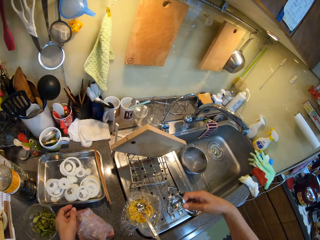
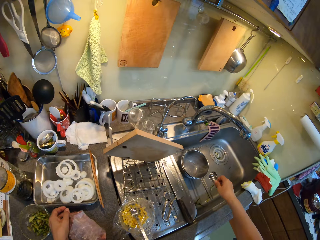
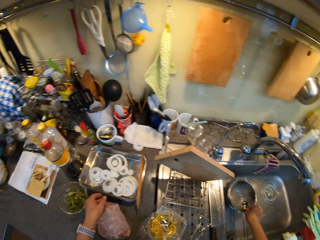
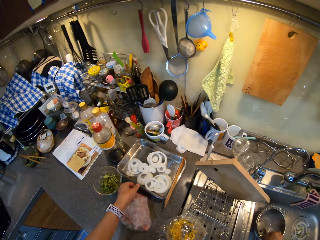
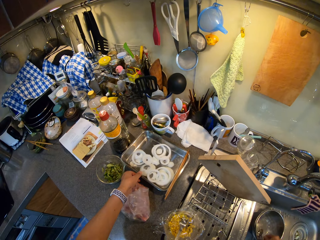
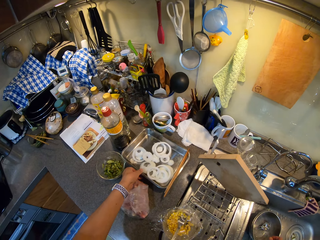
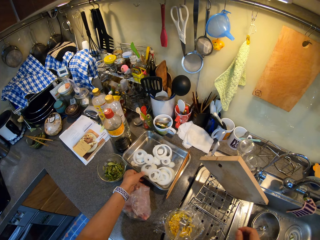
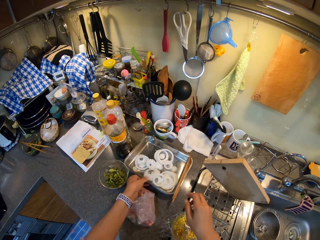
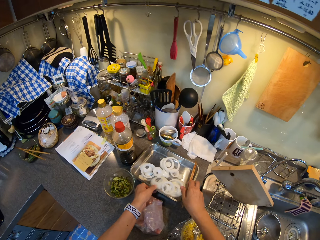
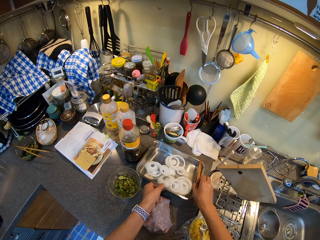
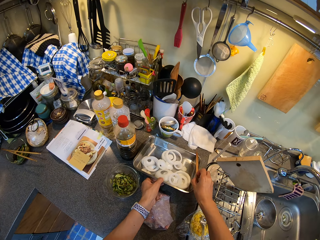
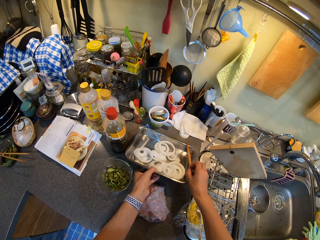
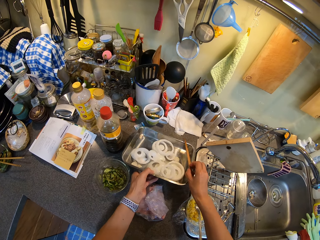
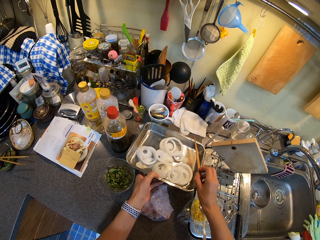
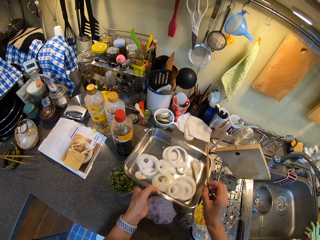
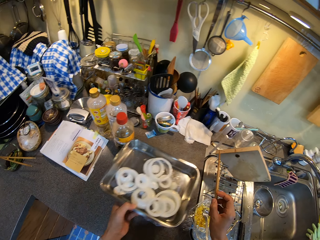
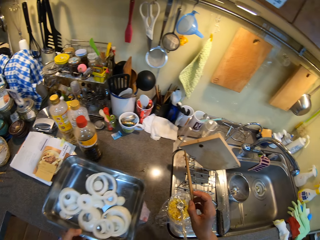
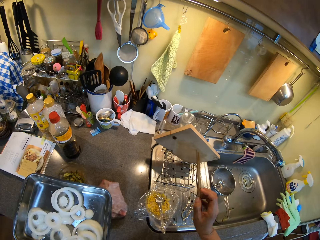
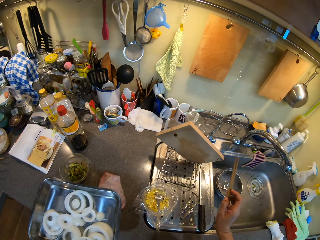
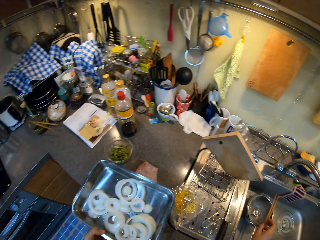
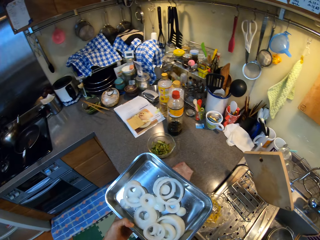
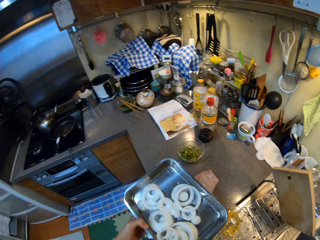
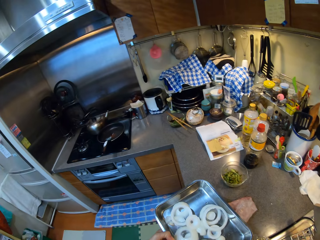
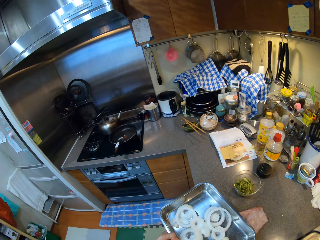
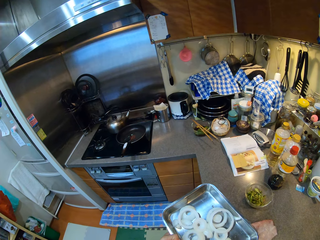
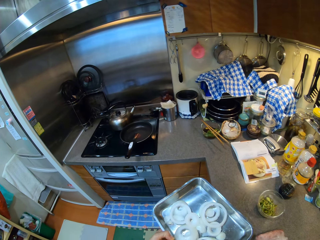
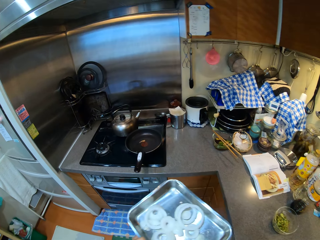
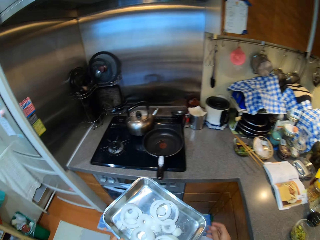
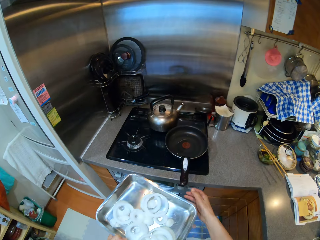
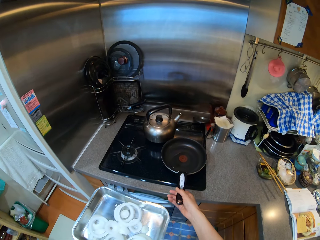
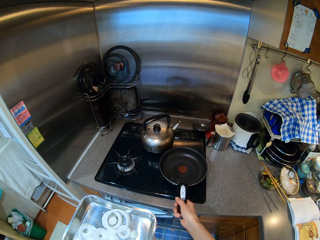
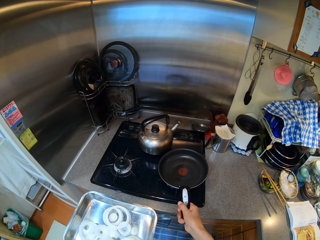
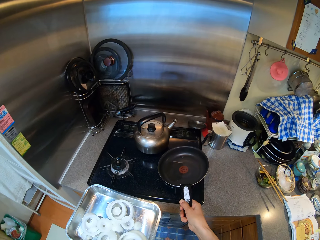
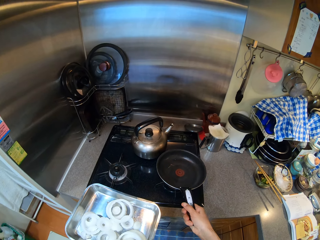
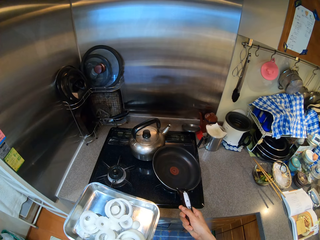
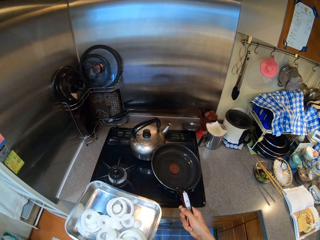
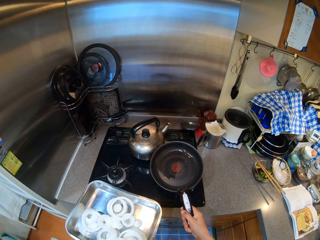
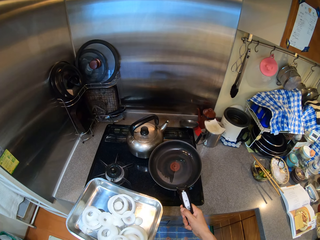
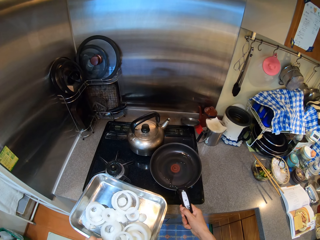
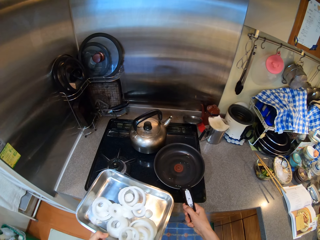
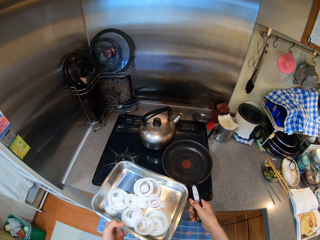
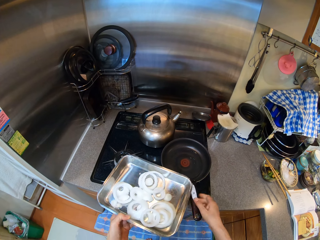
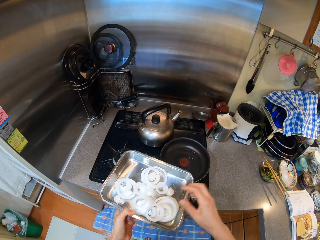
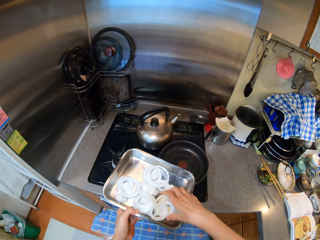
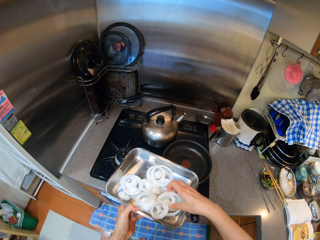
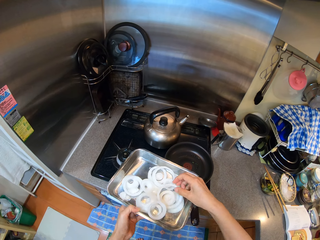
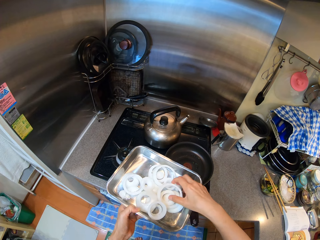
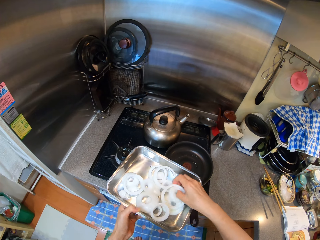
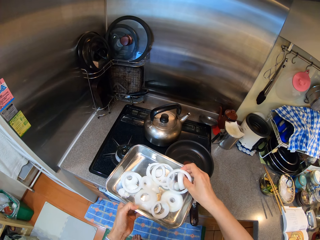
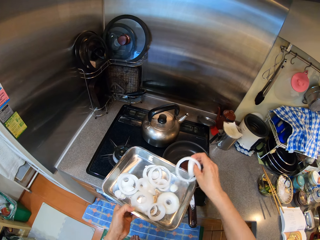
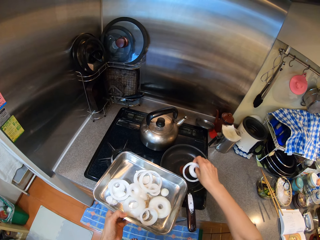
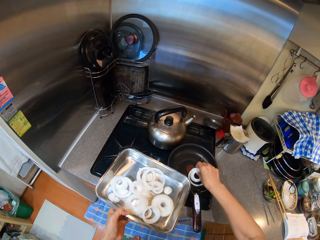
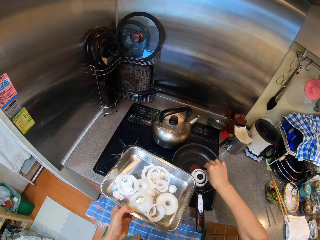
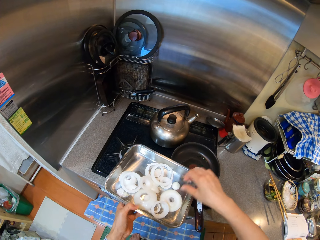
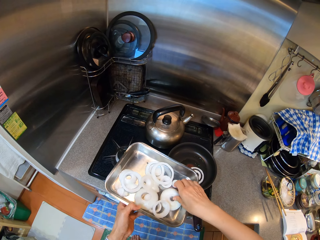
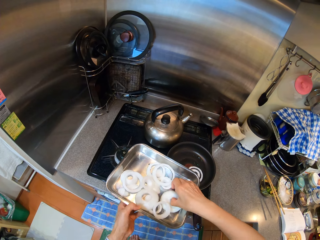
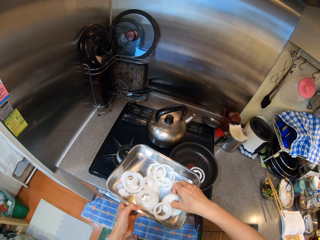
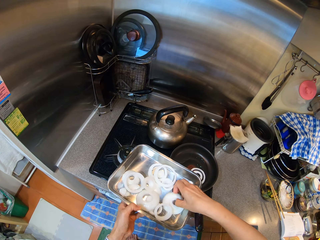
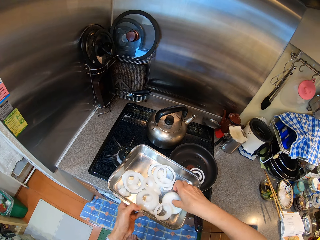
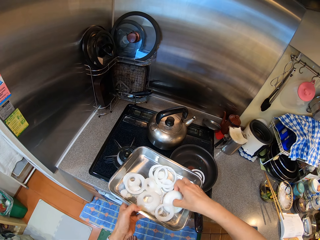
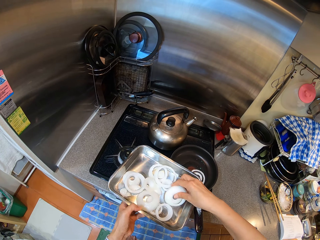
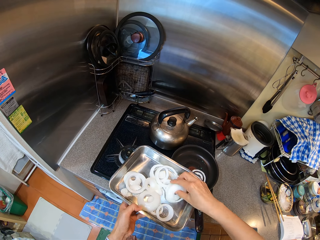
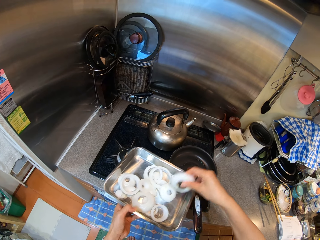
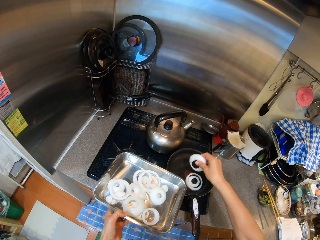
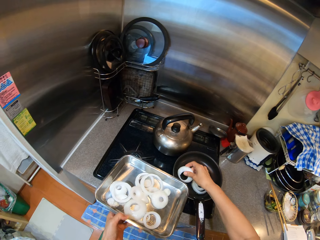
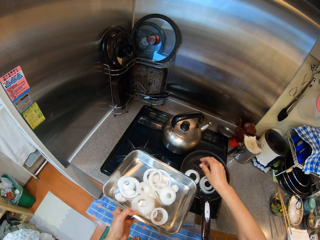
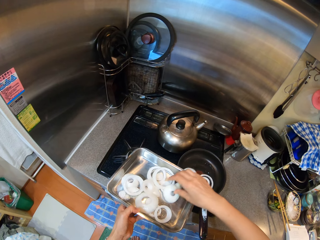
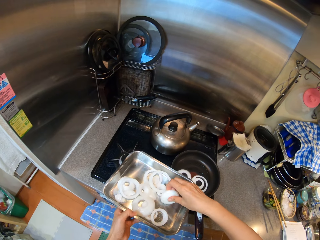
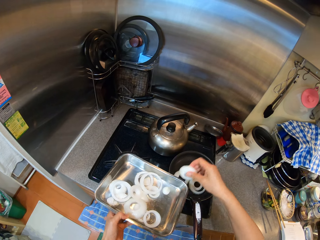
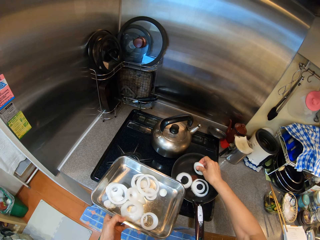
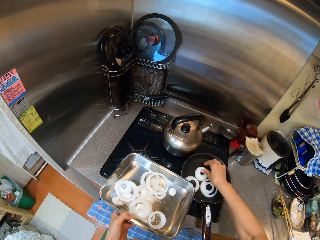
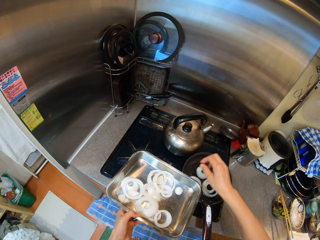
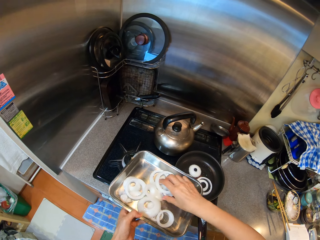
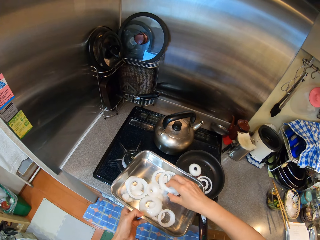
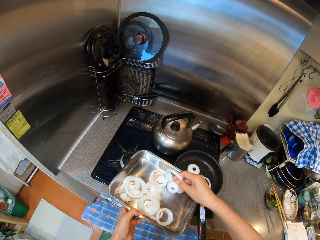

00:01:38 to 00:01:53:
The camera wearer takes a spoon. They put the spoon in the sink. They take a food pan and chopsticks. They carry a platter of onion. They put the chopstick in the sink. They take a pan. They shape the cooking pan. They rotate the pan. They put the onion in the cooking pan.

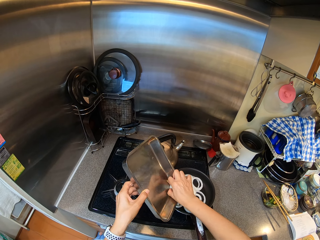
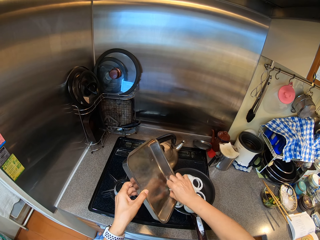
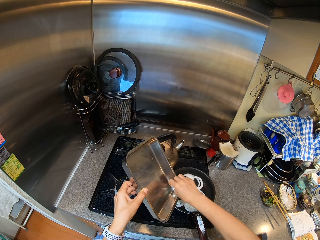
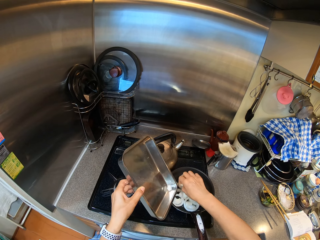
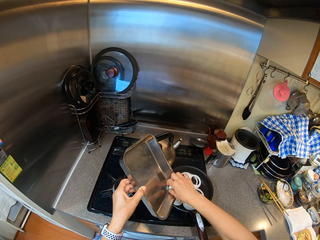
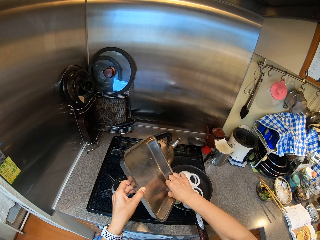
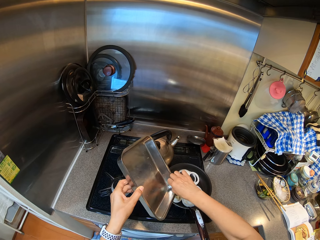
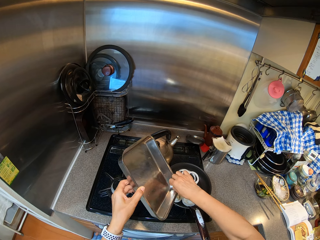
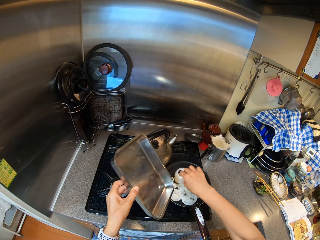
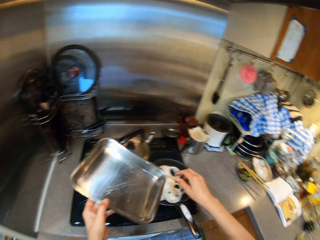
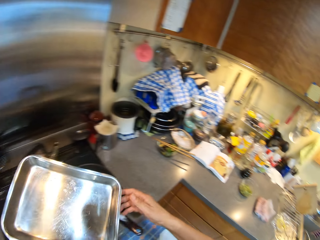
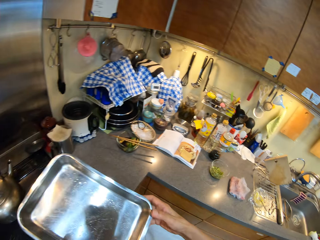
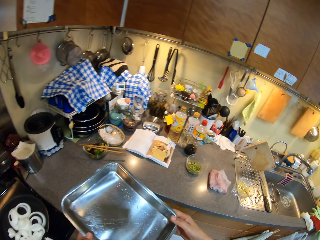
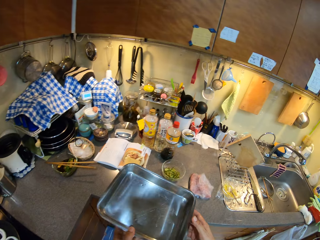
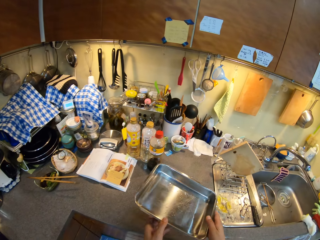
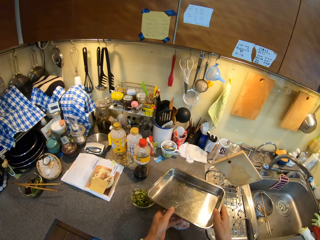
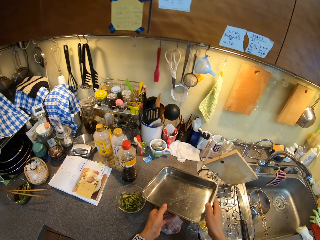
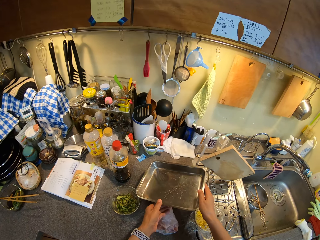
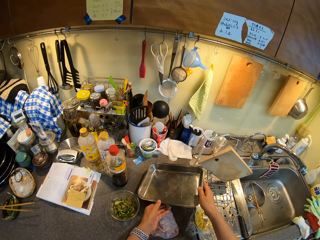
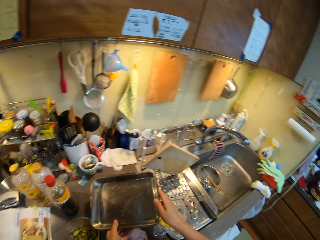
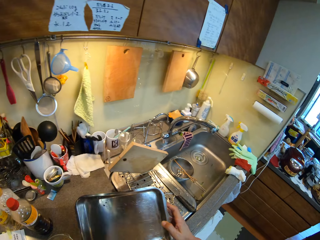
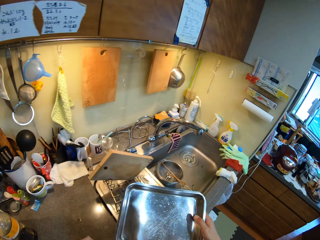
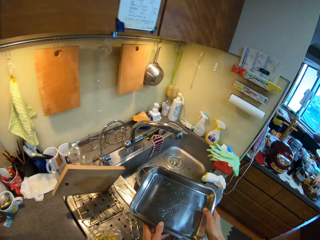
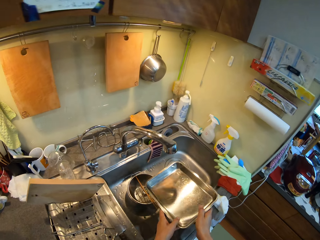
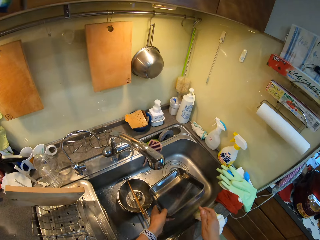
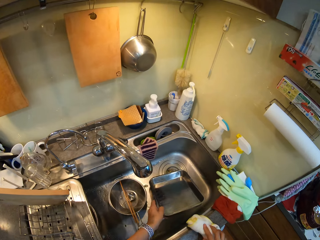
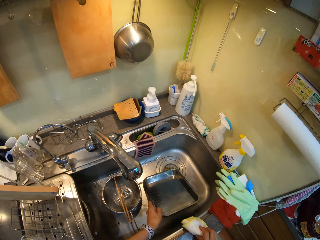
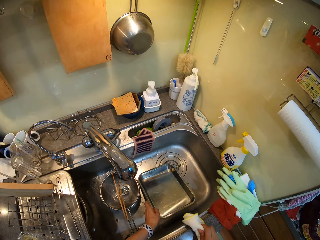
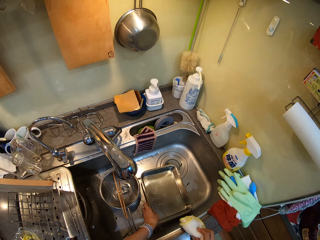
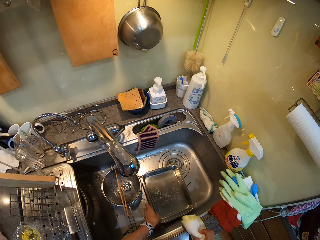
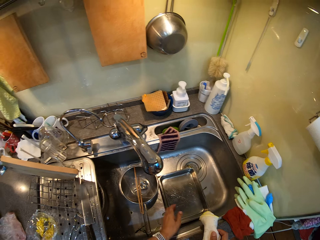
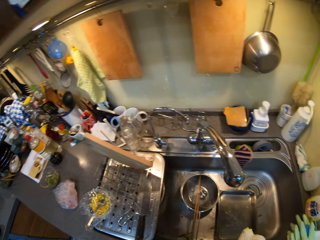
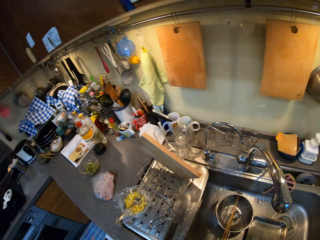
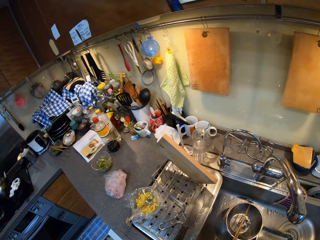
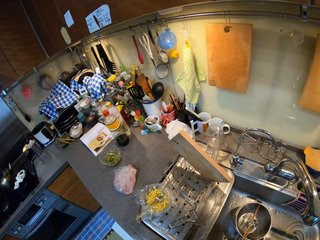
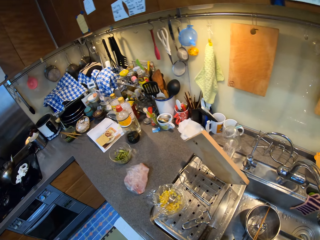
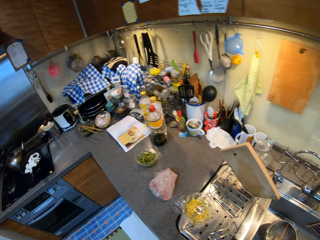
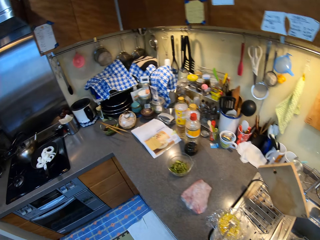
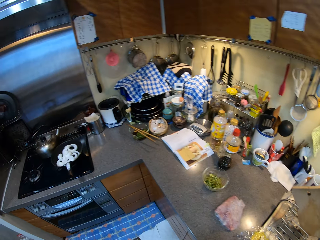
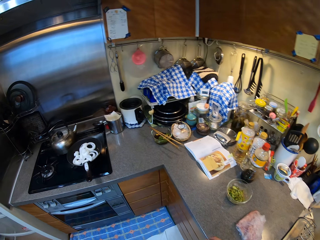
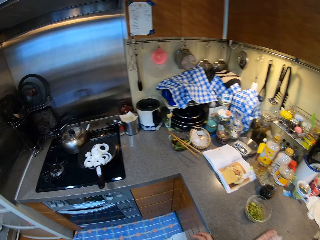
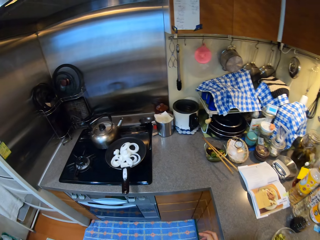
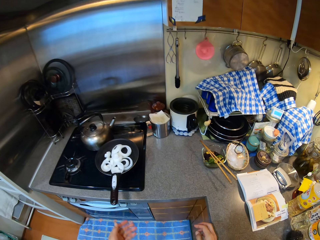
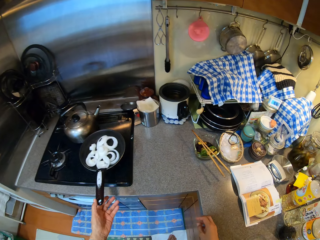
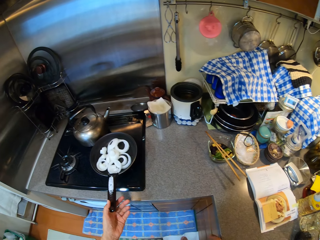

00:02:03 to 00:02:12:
The camera wearer puts a plate in the countertop. They put the plate in the sink. They walk in the cooker.
